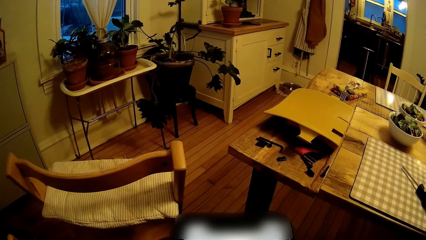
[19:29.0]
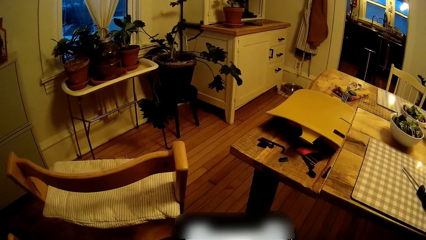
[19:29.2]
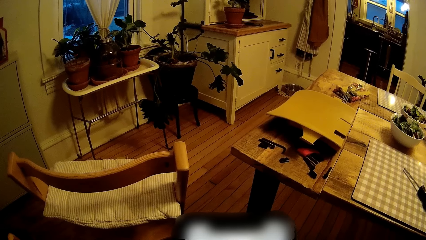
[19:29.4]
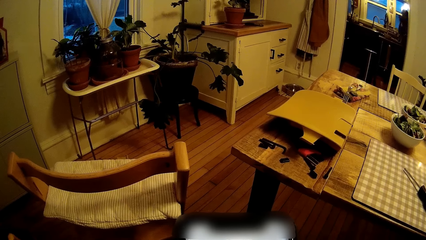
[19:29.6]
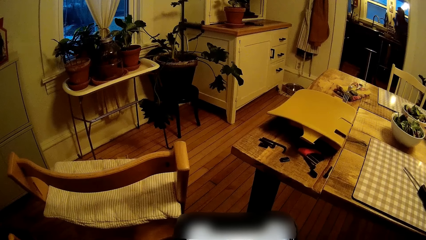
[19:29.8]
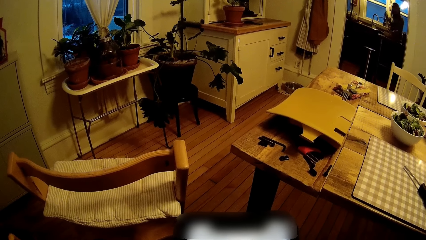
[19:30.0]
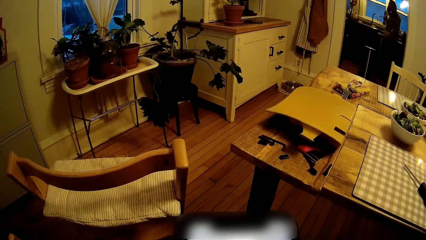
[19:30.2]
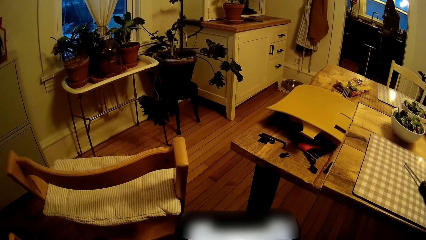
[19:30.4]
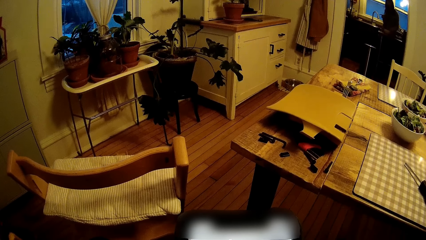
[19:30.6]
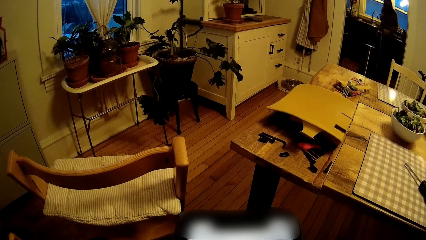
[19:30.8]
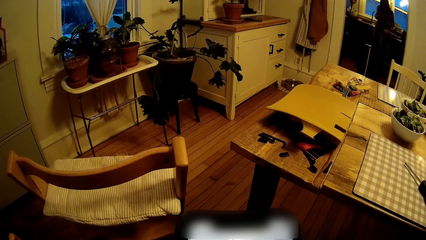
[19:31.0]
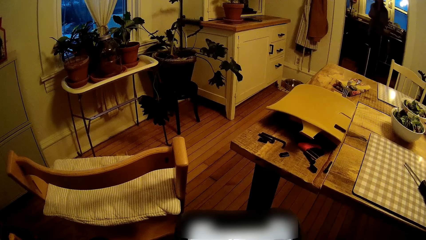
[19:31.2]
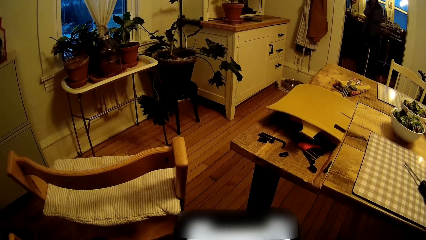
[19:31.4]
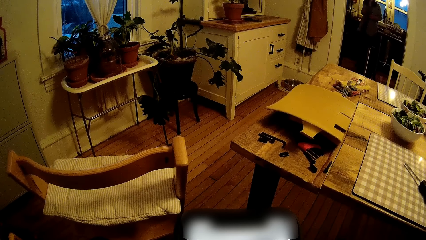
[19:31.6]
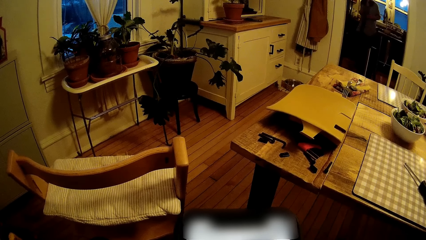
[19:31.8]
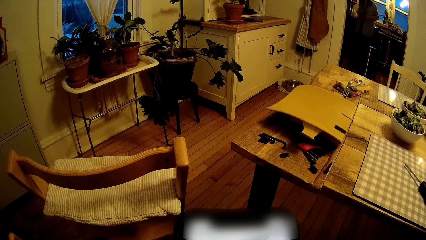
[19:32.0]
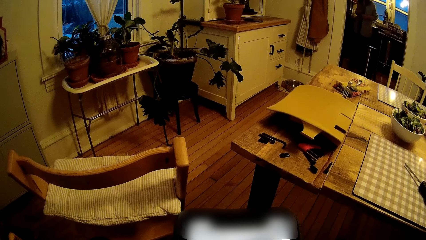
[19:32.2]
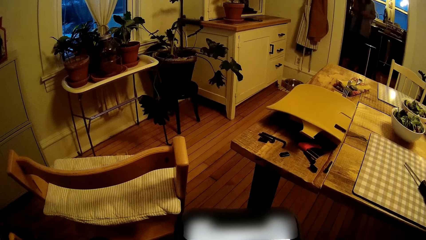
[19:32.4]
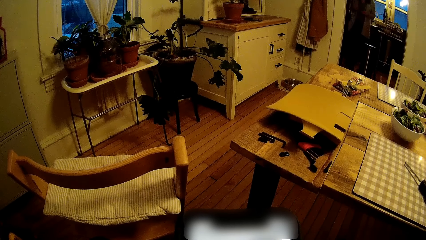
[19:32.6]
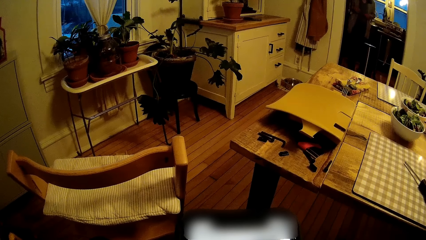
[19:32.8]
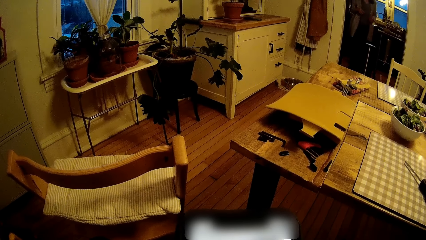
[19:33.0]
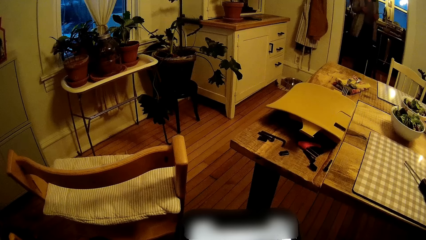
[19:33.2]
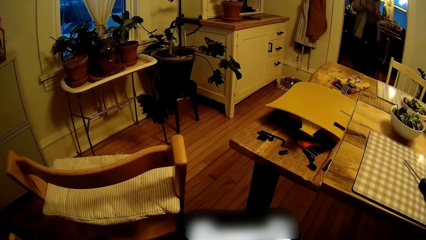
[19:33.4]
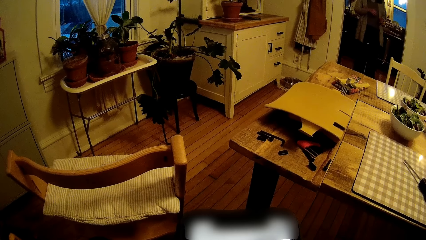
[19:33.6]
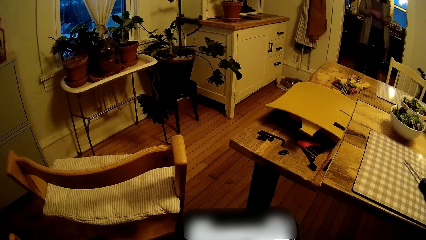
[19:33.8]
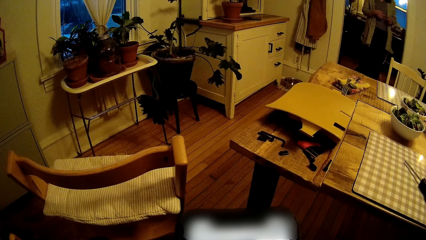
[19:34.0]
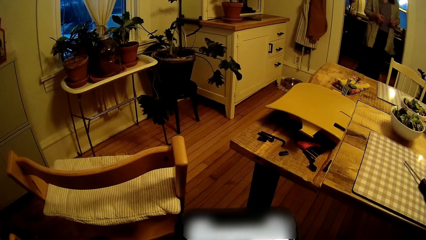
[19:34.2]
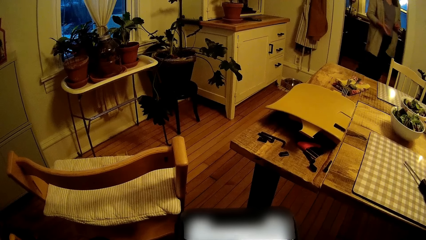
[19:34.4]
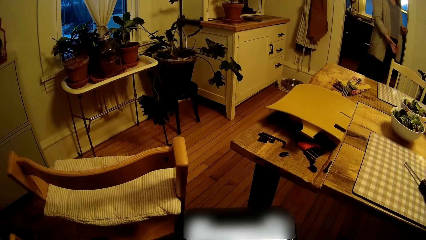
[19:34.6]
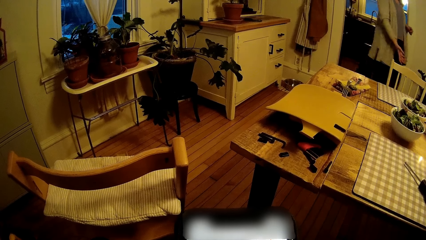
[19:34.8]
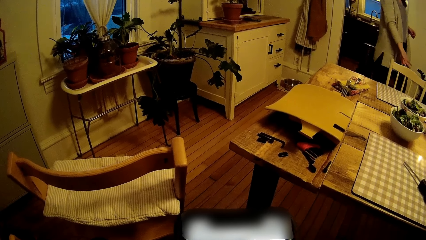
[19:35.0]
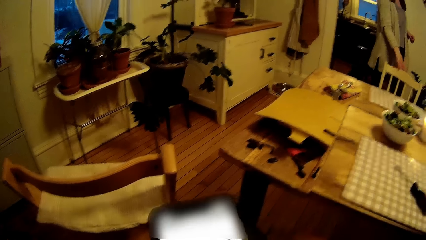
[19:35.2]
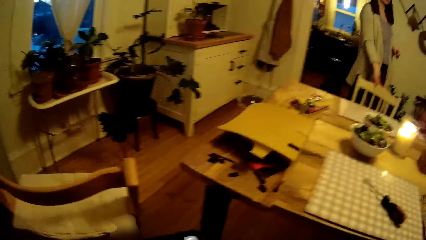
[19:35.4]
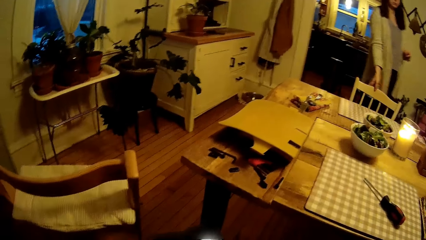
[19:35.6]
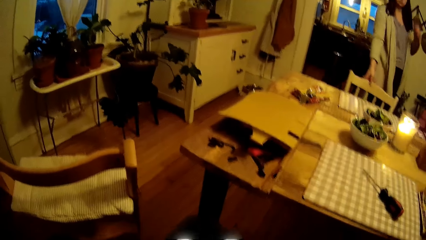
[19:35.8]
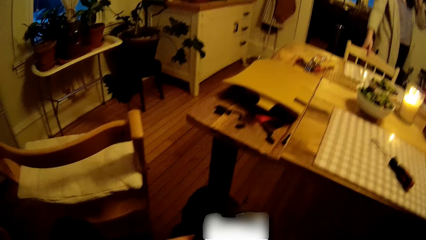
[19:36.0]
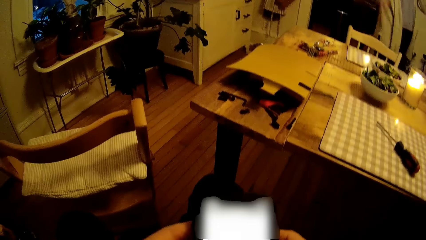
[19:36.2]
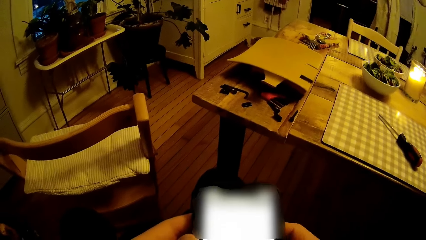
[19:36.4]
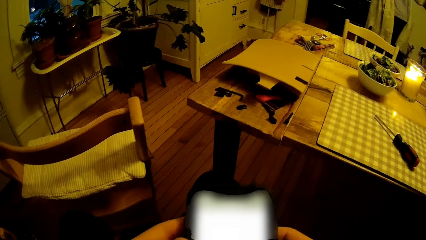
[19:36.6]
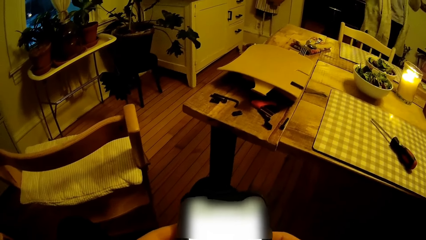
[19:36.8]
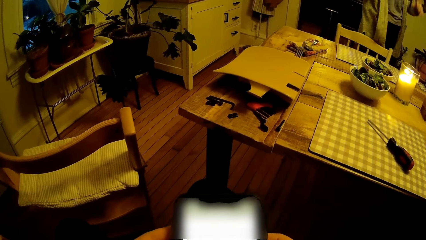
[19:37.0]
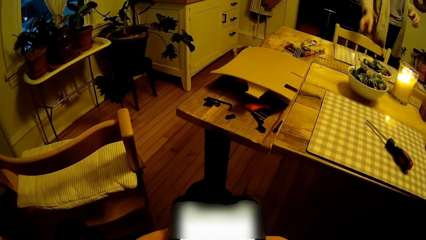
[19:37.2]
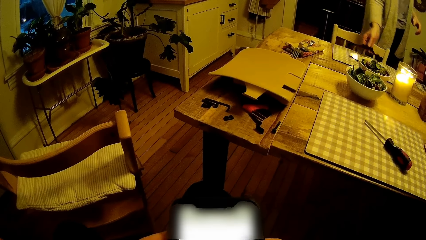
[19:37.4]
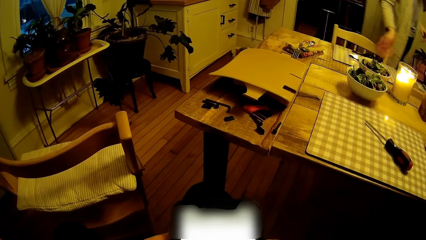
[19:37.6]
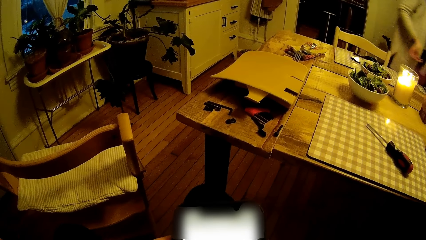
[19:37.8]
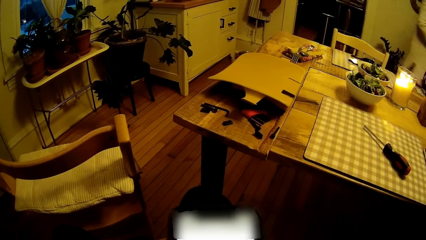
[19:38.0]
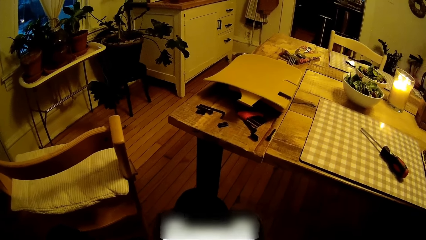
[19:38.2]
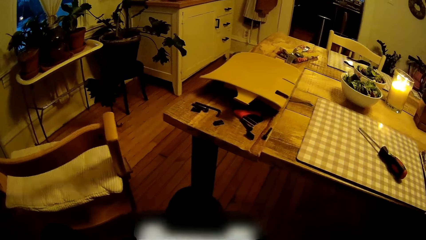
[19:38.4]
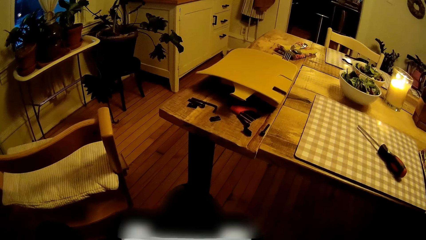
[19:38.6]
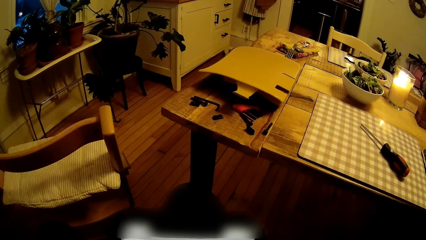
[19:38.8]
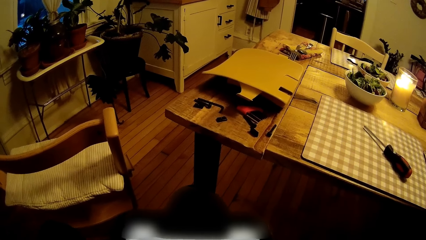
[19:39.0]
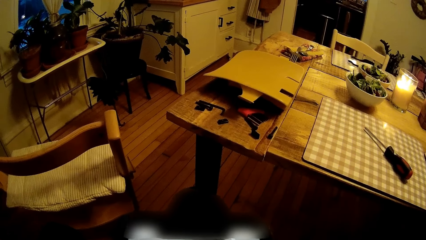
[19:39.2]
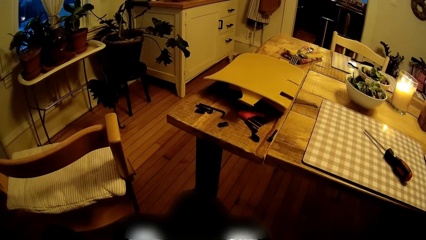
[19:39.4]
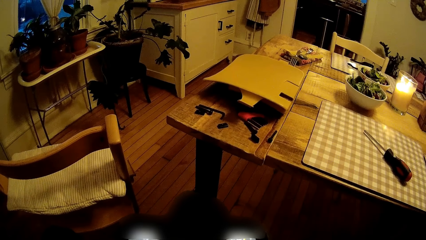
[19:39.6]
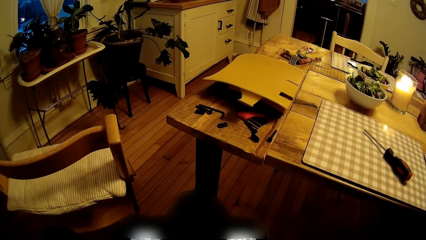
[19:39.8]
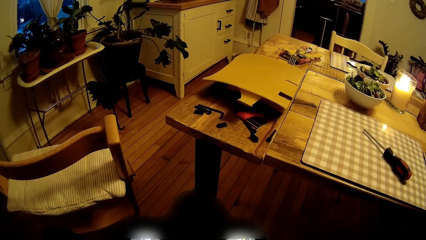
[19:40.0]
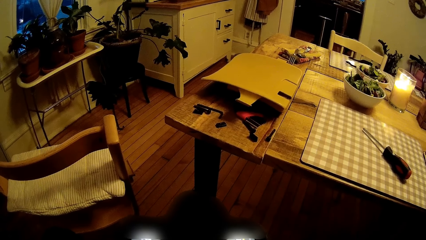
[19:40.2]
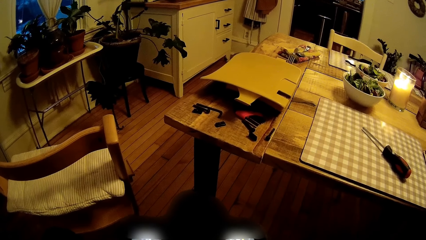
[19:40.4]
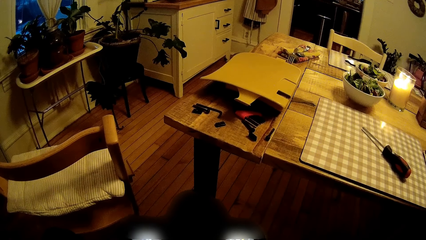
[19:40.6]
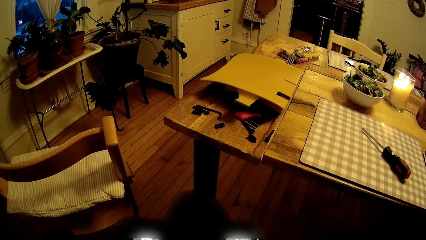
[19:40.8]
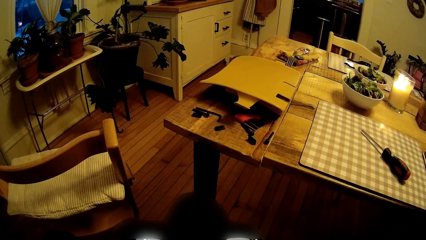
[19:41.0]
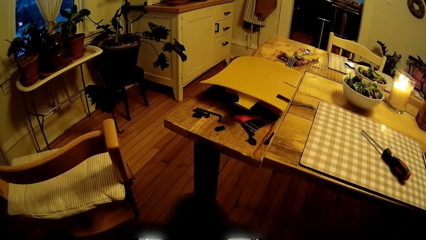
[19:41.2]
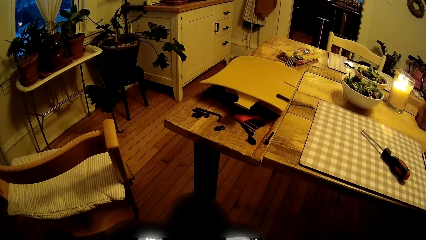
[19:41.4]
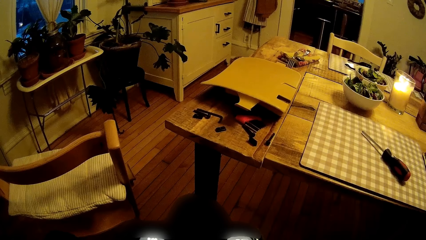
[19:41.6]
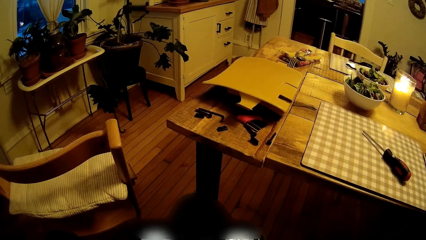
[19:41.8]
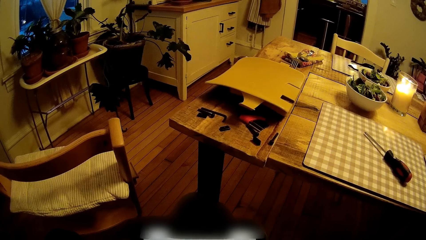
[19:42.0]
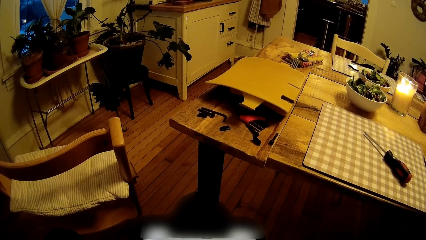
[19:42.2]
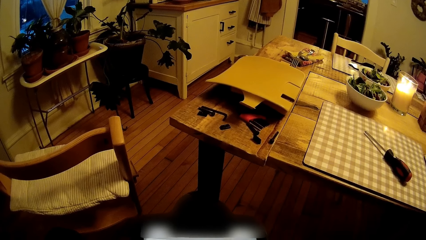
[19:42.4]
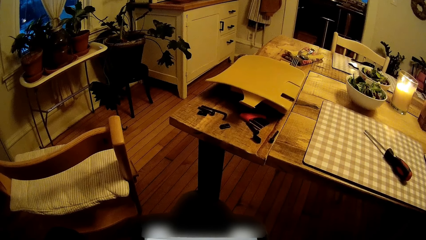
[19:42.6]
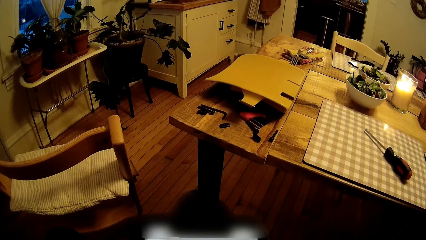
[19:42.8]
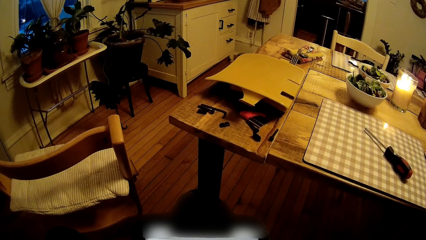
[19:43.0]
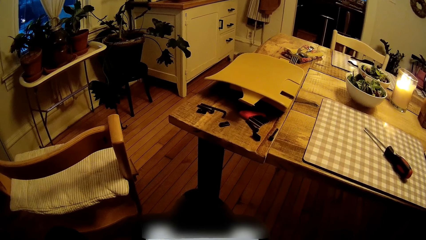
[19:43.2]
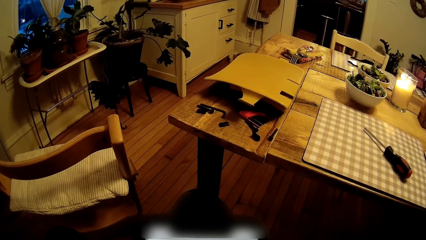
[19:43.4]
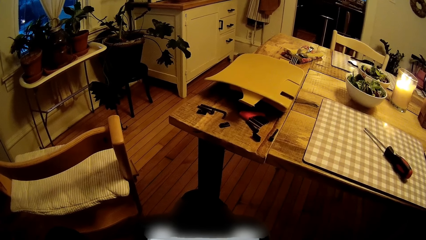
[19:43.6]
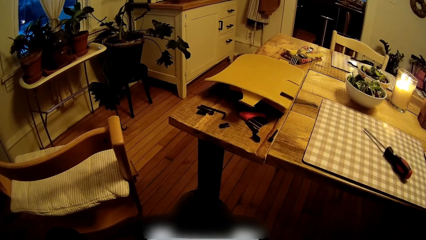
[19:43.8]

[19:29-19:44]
A woman walks around. The woman walks to the dining table. She pulls a chair. She pushes the chair with her left hand. She drops her glasses on the table. She walks to the room.
